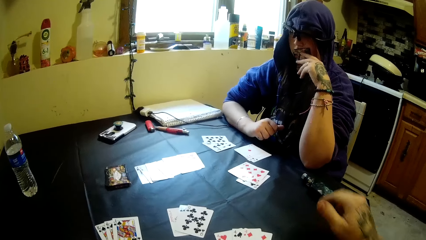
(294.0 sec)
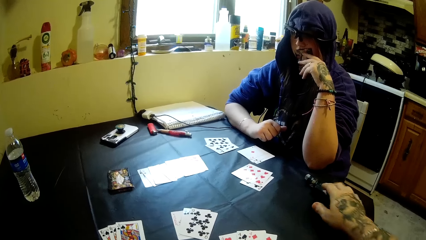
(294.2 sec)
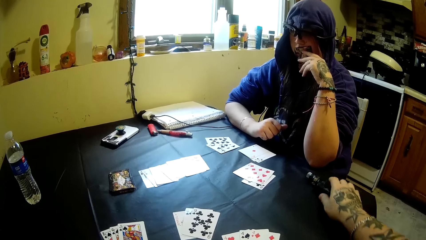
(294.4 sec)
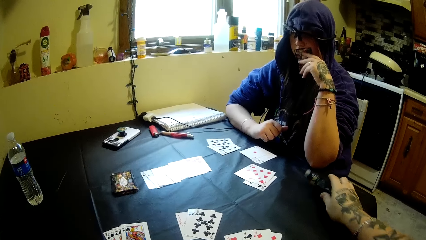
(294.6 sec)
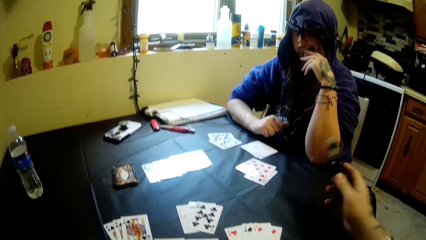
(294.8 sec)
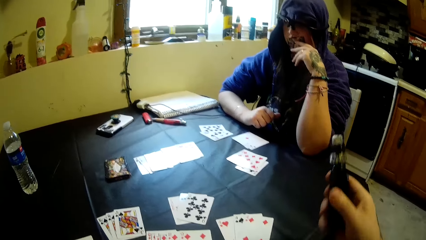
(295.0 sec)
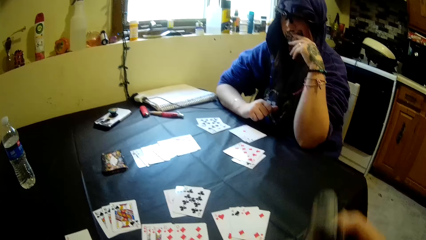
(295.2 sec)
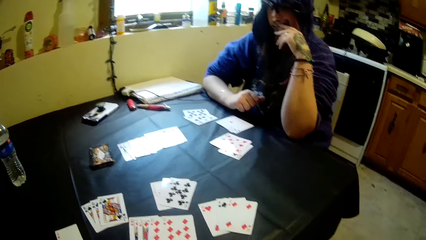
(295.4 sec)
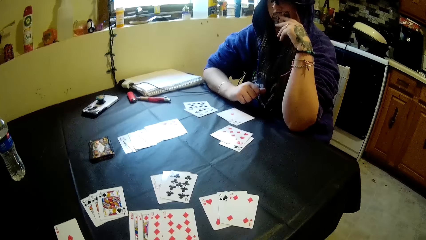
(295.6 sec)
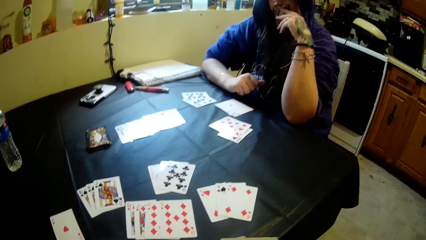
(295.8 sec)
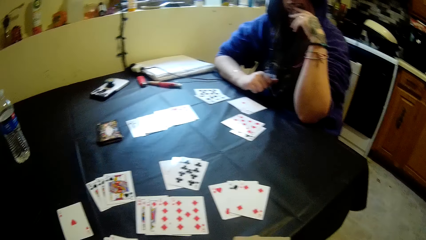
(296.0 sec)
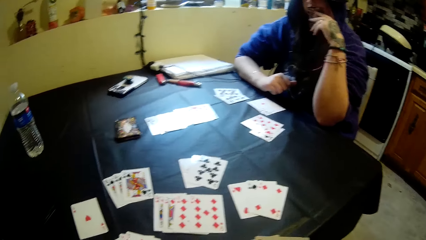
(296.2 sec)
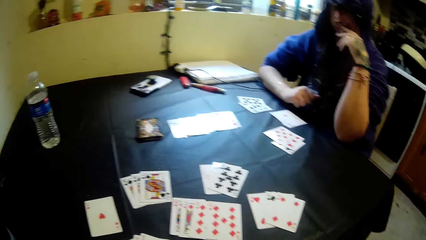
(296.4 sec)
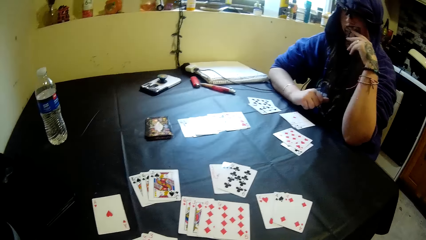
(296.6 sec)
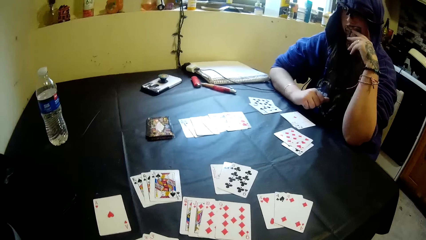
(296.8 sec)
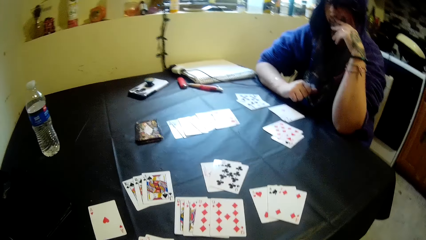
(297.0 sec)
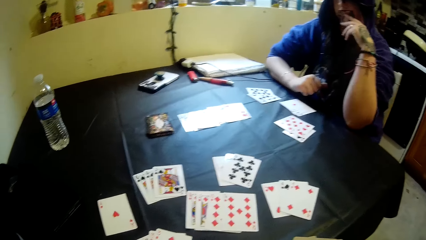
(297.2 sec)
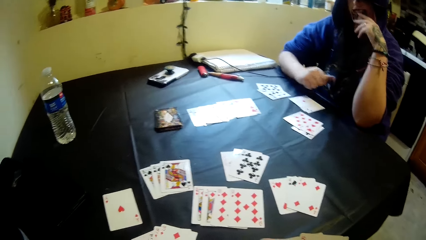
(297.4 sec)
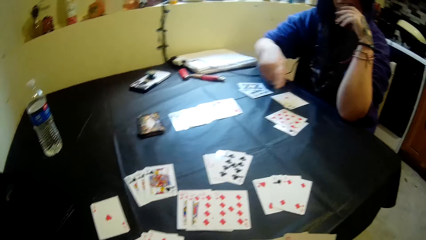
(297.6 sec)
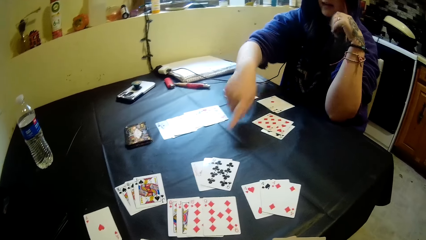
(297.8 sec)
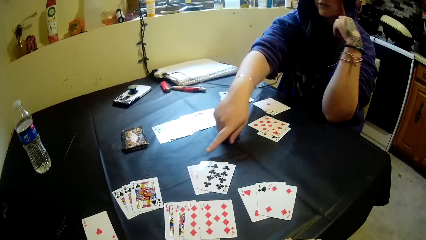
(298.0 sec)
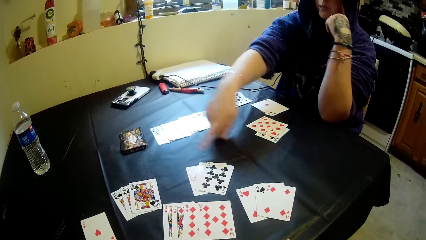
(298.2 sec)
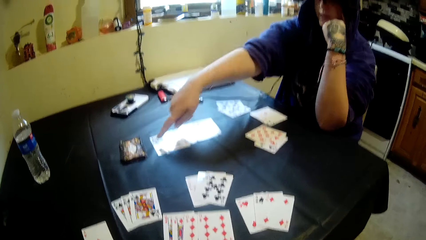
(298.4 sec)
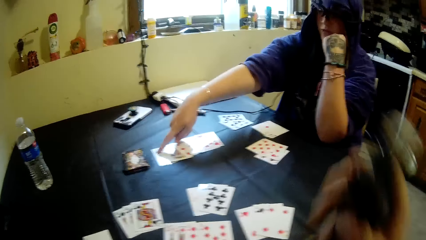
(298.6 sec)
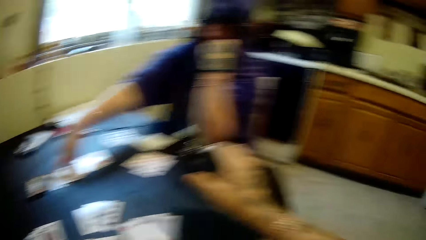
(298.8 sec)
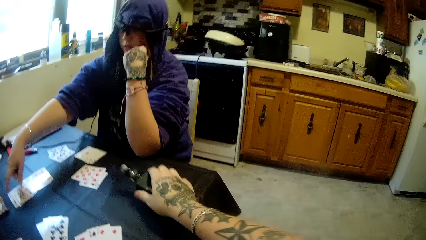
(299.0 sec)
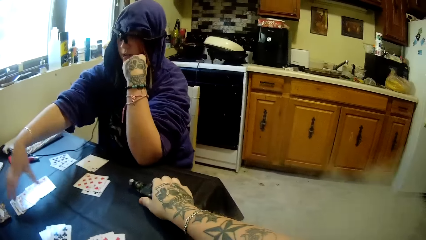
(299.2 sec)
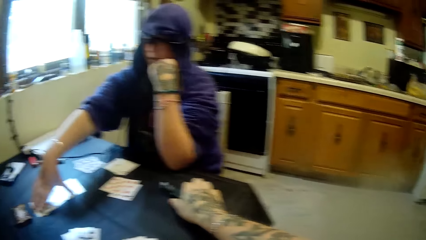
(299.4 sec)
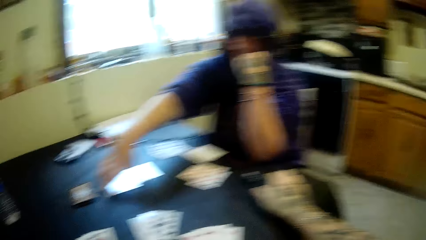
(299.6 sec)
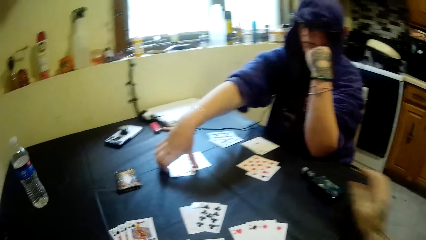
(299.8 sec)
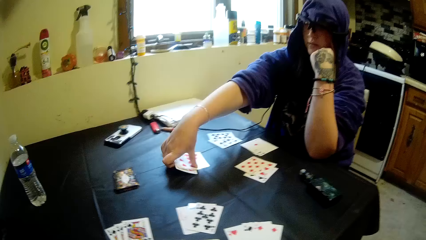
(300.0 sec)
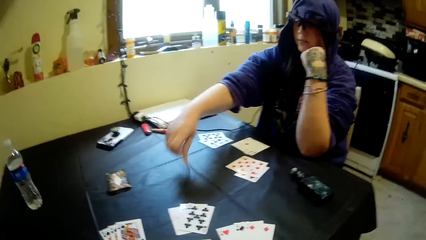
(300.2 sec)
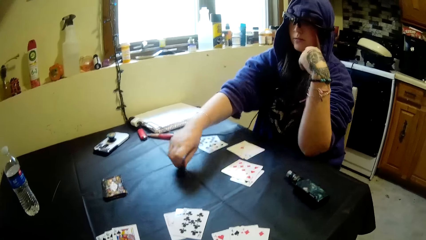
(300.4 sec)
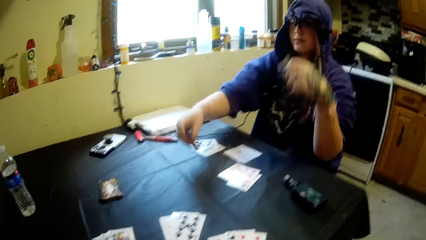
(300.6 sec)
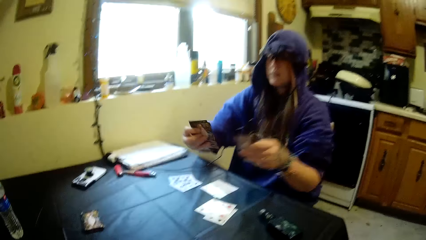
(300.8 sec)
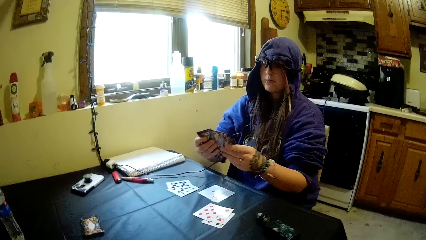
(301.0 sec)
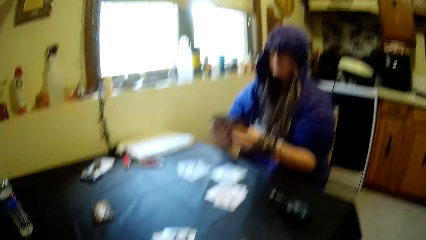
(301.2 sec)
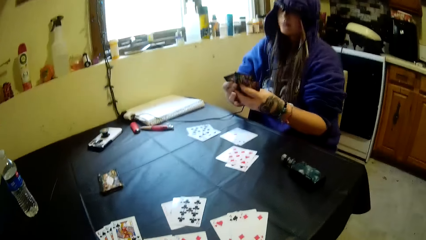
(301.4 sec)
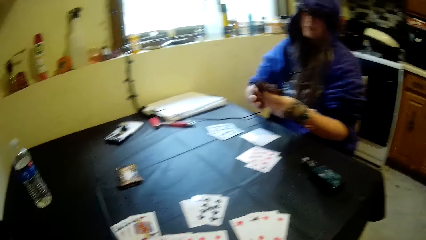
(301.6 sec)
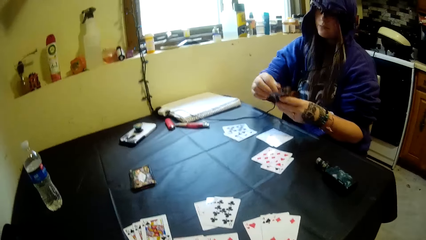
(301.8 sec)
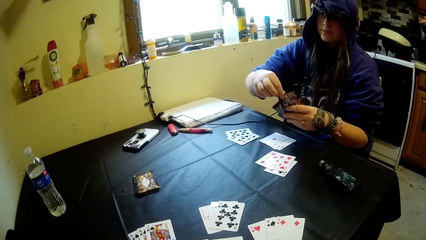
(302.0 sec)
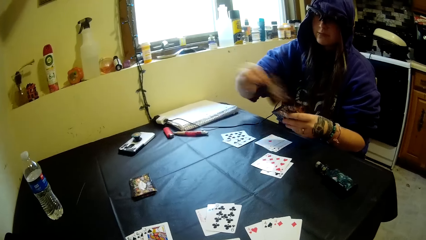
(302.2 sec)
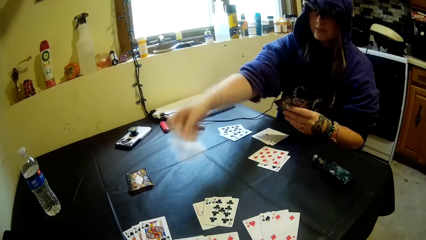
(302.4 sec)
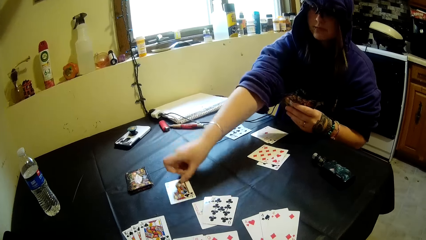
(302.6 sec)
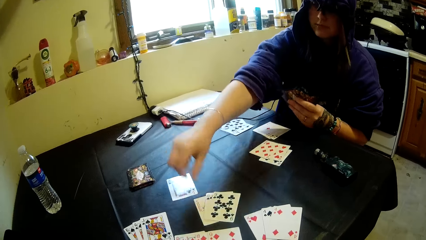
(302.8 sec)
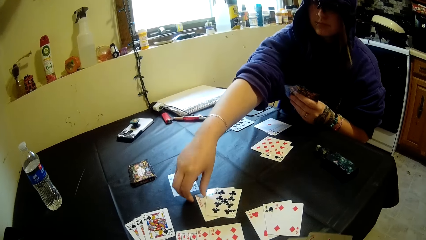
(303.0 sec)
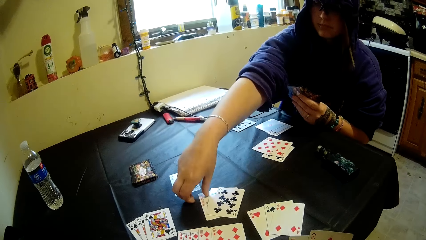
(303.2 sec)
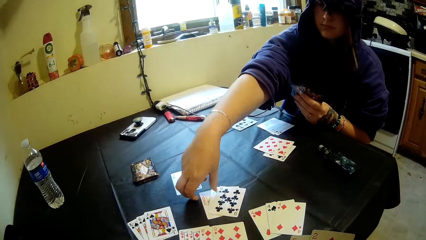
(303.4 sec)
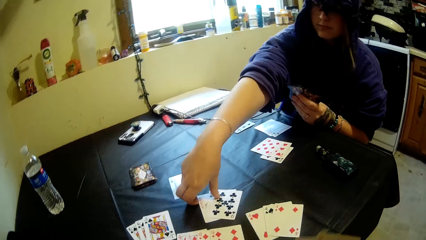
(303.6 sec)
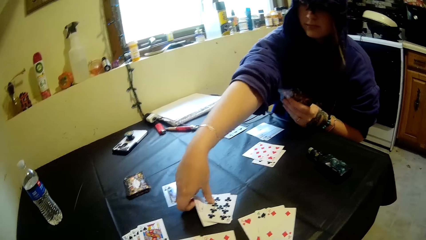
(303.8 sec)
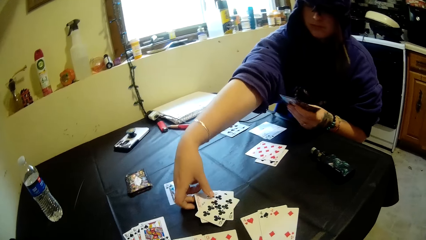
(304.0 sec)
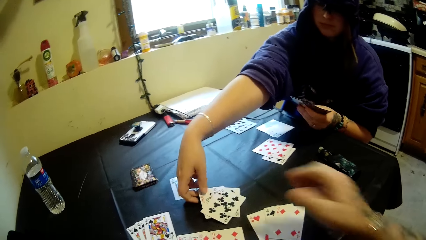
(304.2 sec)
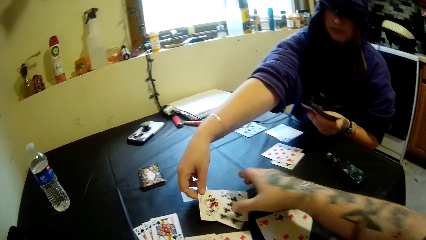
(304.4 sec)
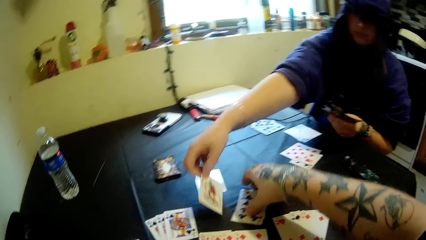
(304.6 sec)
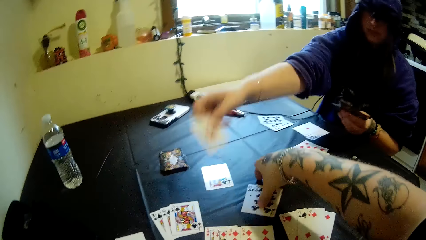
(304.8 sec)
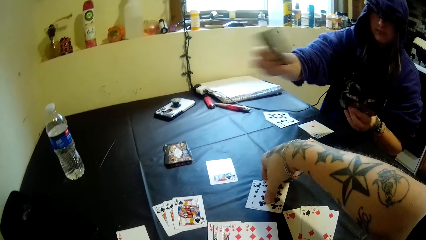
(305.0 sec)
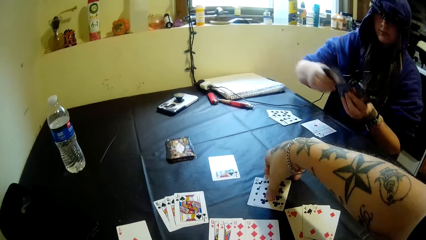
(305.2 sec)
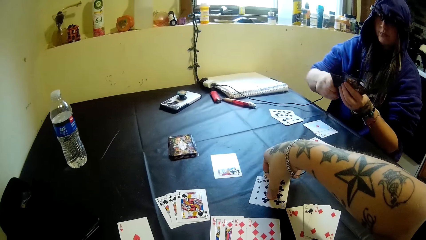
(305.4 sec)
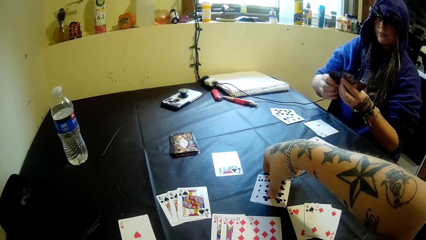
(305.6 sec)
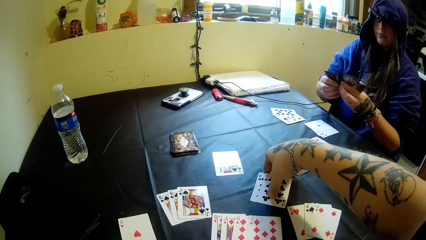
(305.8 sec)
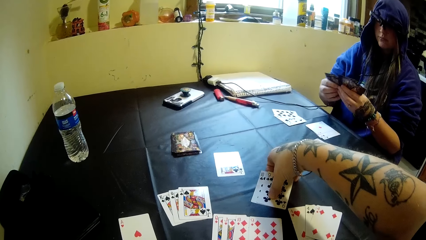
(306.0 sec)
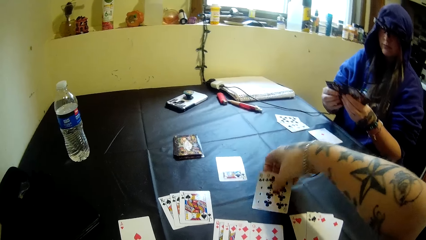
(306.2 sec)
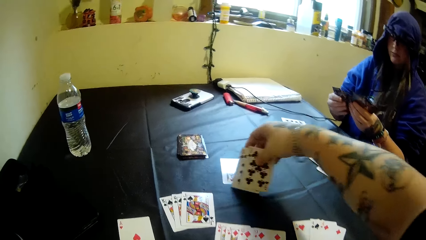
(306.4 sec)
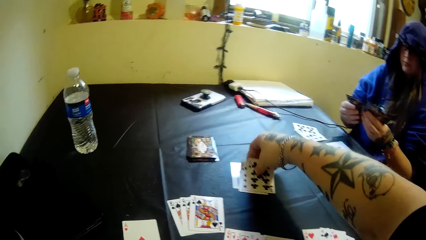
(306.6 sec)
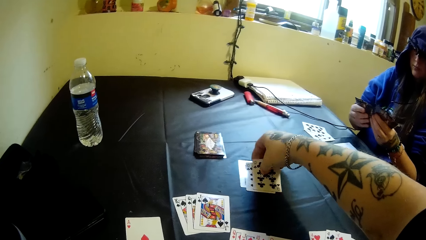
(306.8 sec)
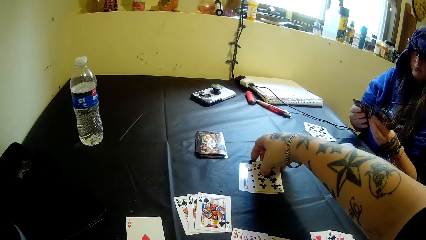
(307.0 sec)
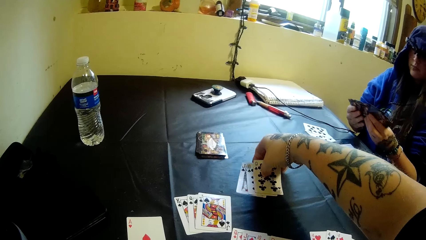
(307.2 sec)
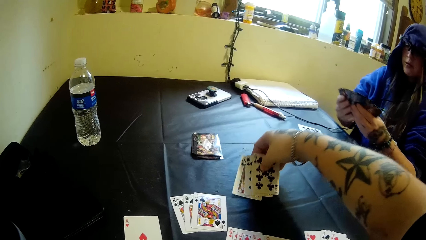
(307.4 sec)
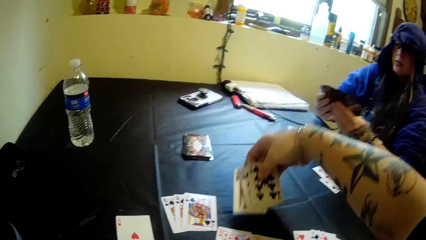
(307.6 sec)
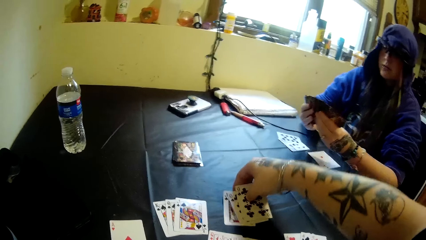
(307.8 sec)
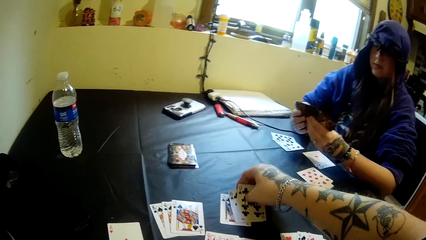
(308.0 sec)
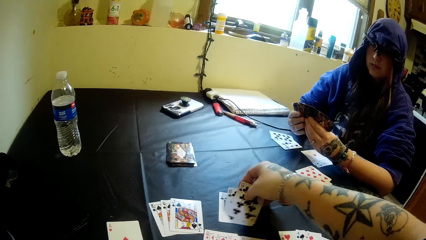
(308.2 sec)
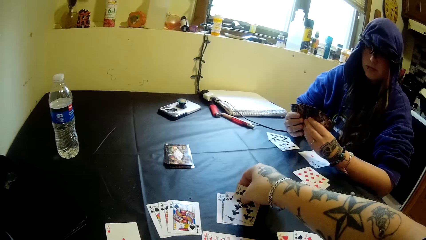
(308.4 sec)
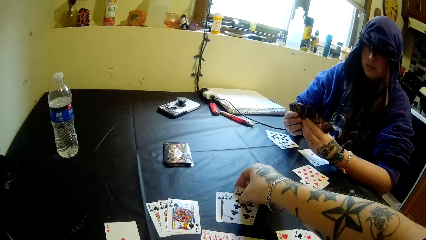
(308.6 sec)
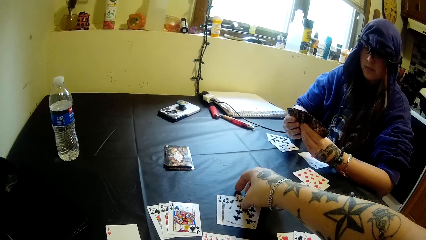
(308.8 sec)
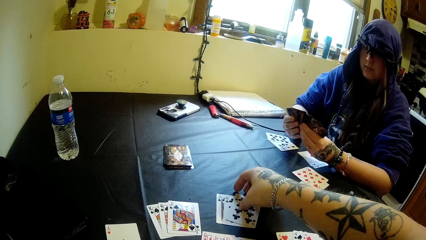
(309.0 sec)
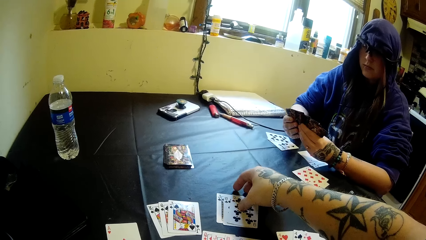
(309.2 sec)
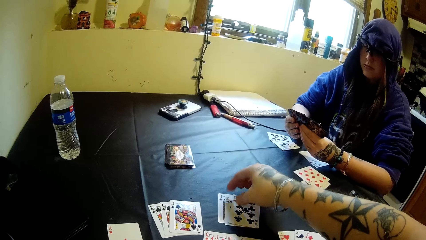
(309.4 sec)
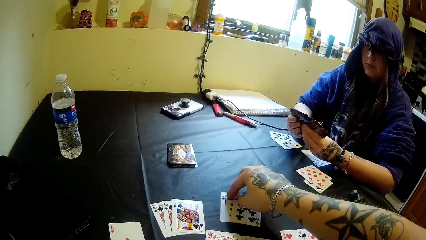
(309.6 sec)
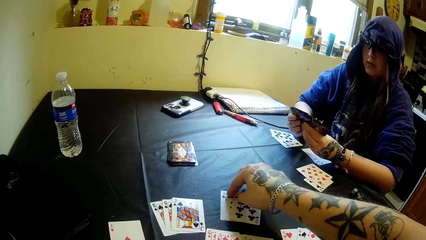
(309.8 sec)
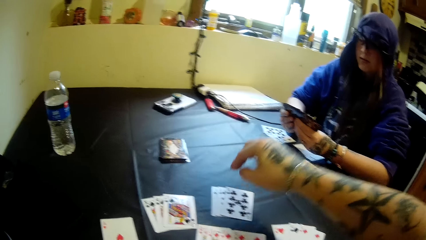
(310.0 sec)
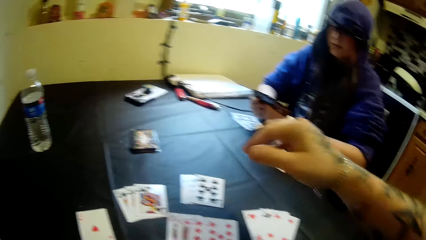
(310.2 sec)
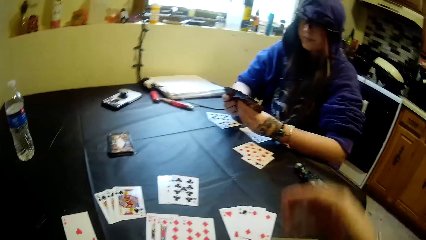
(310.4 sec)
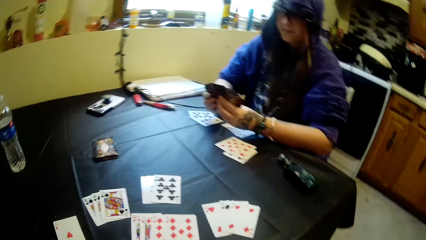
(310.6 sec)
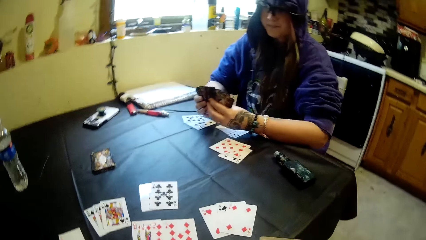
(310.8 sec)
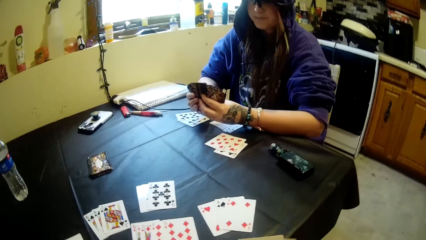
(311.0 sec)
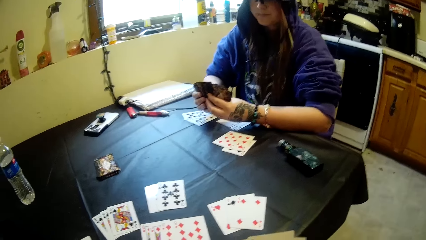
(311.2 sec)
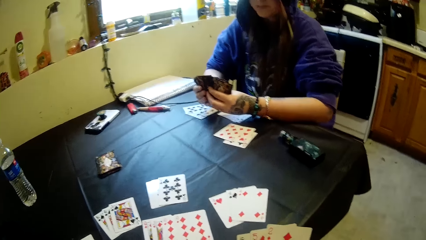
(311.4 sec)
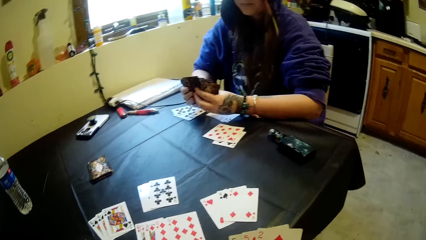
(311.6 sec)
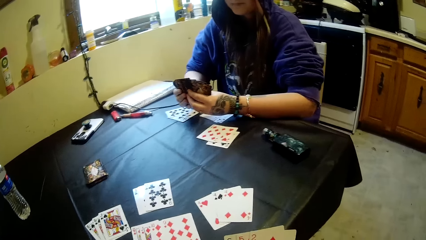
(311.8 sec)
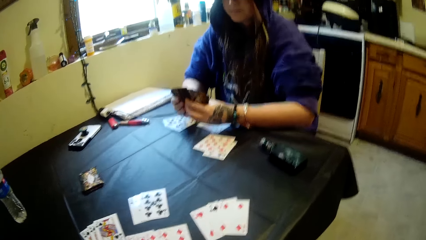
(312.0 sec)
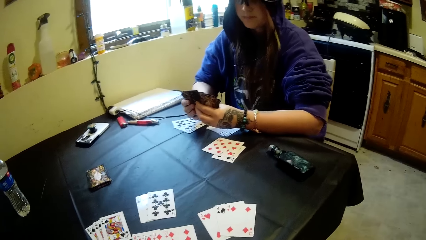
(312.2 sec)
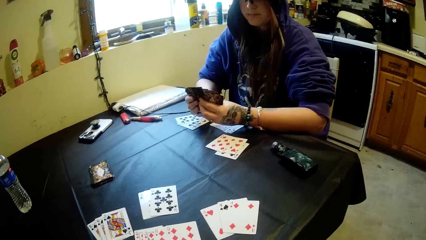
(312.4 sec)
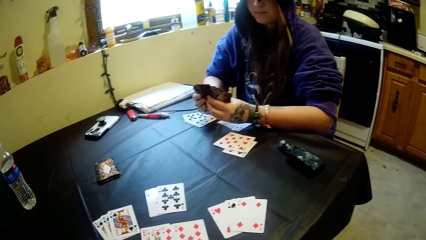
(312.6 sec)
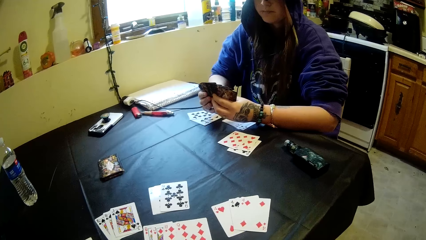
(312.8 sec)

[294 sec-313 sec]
The camera wearer grabs the shisha pipe on the table with his right hand. He smokes the shisha pipe. A woman points at a card. The camera wearer drops the shisha pipe back on the table with his right hand. He picks up the cards. The woman picks up some cards on the table with her right hand. The camera wearer compares the cards. He lays a card on the table. The woman drops a card on the table with her right hand. The camera wearer picks up a card. He picks up a card again. He picks up another card. He puts the cards down.
